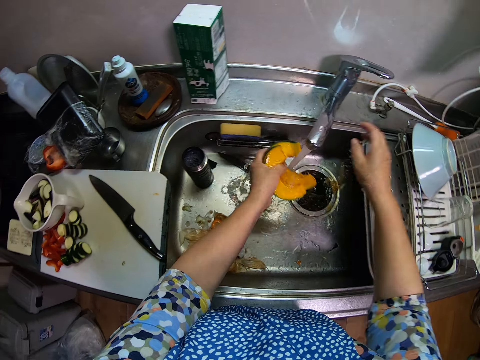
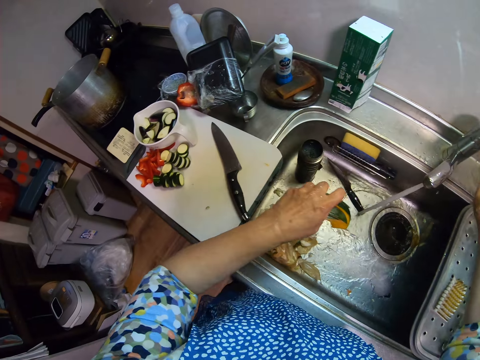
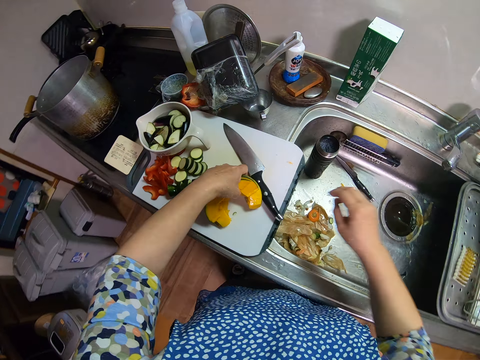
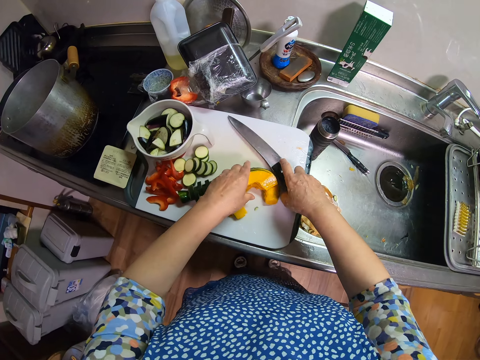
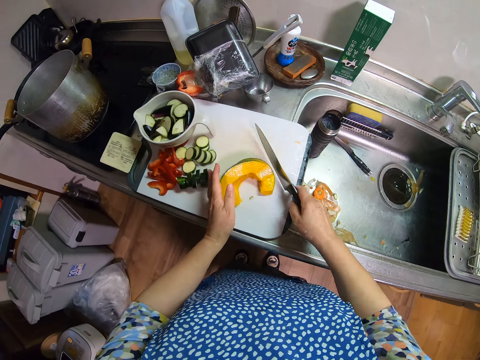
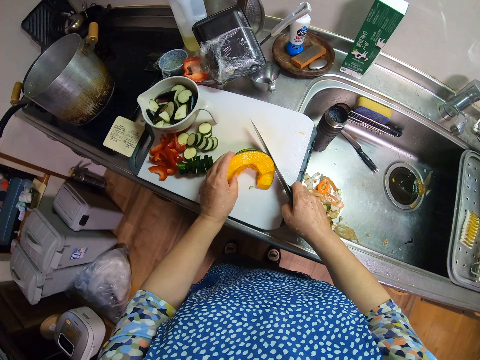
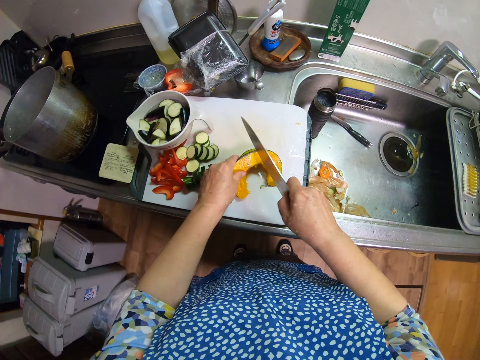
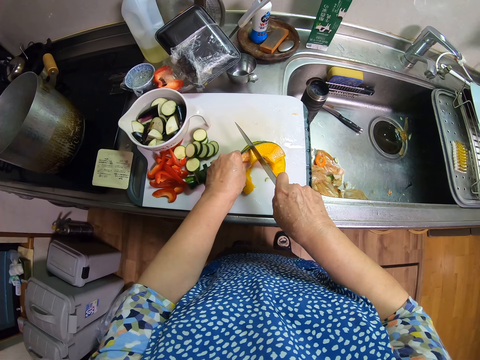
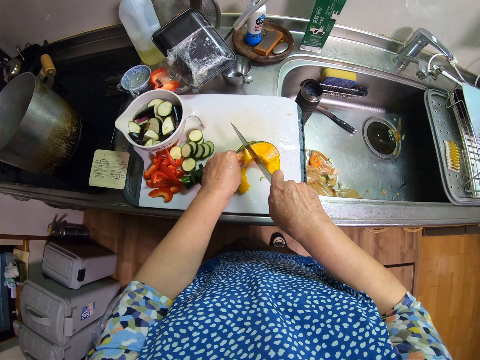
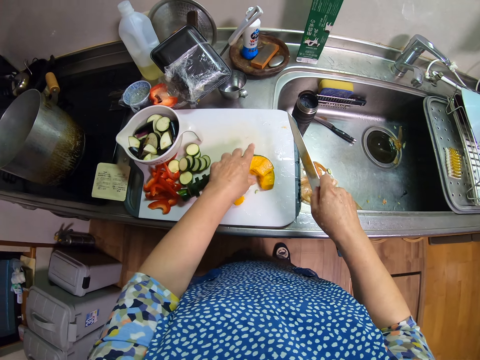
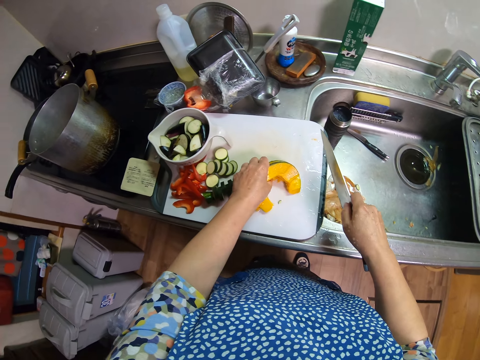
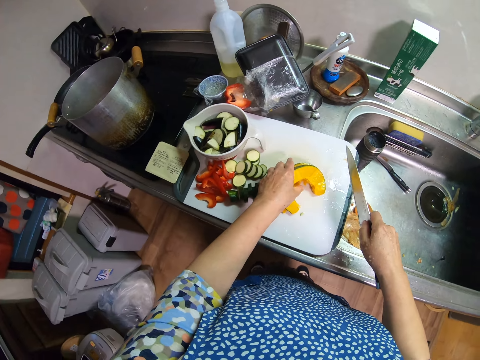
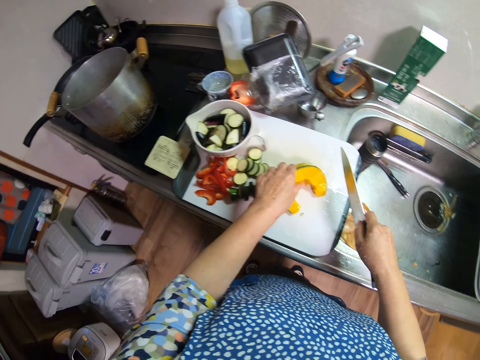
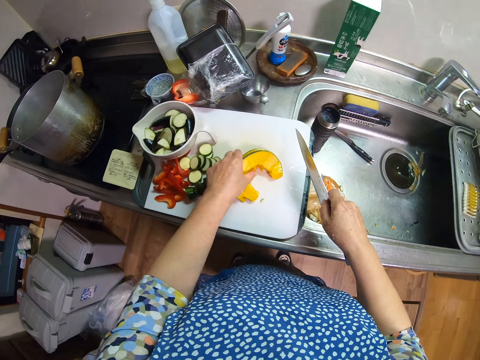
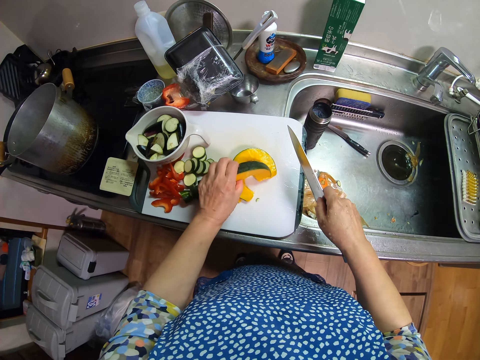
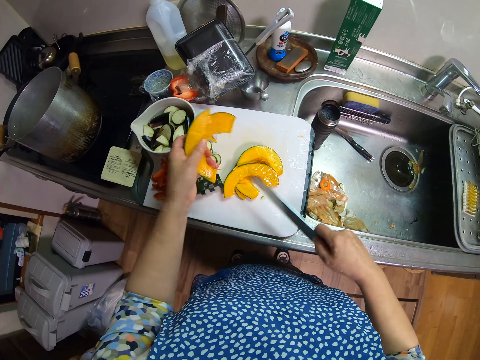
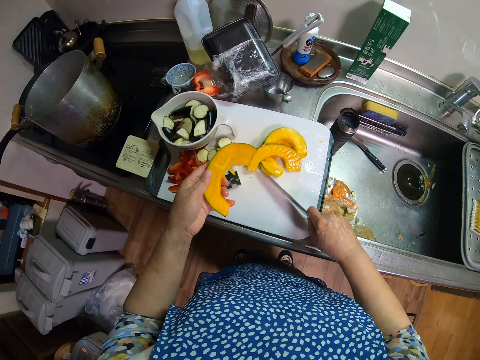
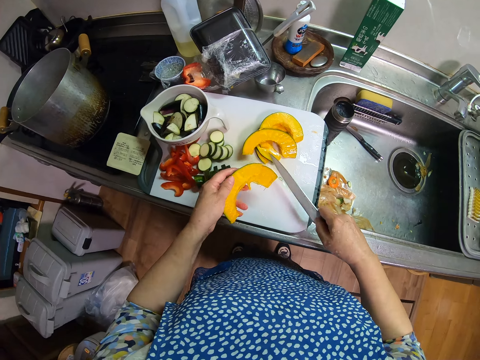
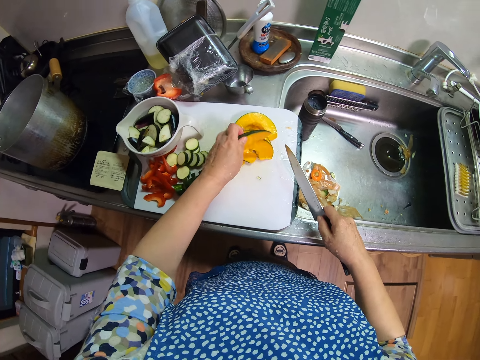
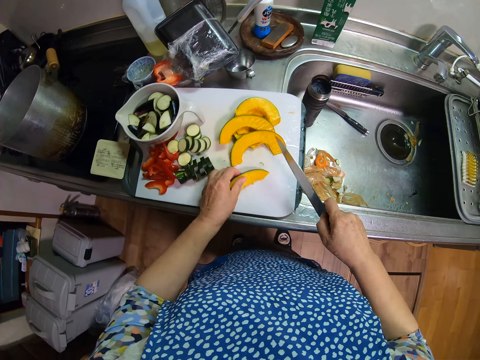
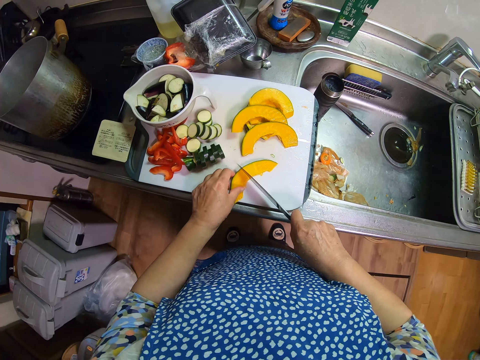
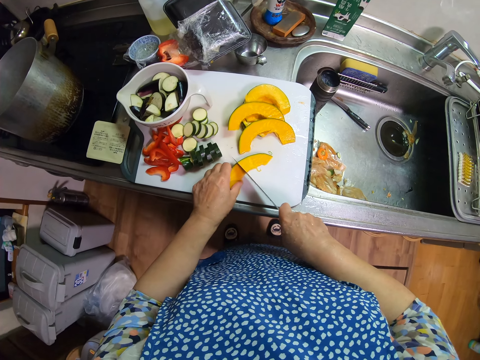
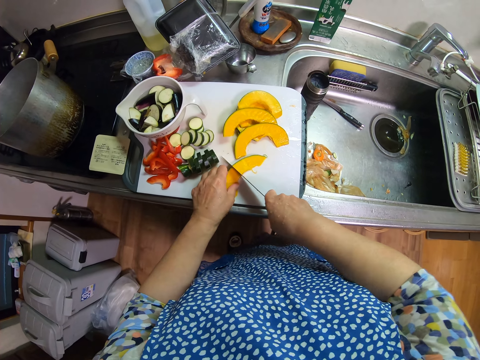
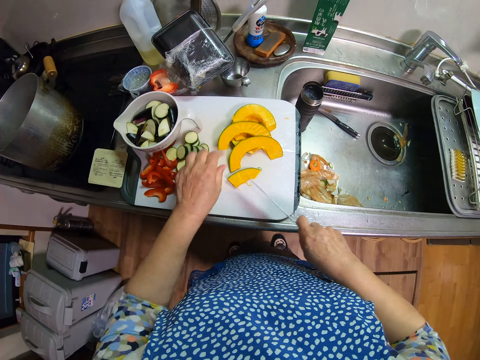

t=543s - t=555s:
The camera wearer turns off the tap. They place the pumpkin or pawpaw on the chopping board. They pick up a knife from the chopping board. They adjust the pawpaw on the cutting board. They place the knife on the pumpkins. They lift the knife from the pumpkin. They pick one pawpaw. They adjust the rest of the pawpaw and drag the other pieces of pumpkin on the chopping board. They exchange the pawpaw. They place a piece of pumpkin on the chopping board. They cut the pieces of pumpkin.

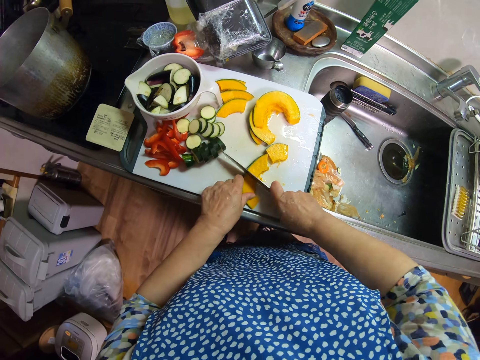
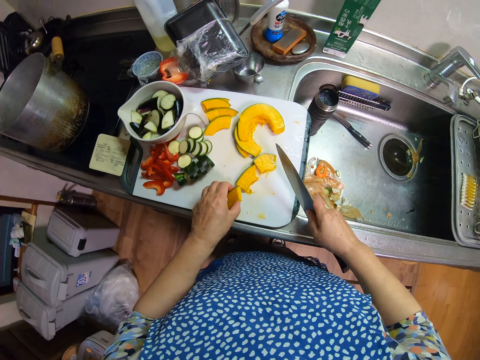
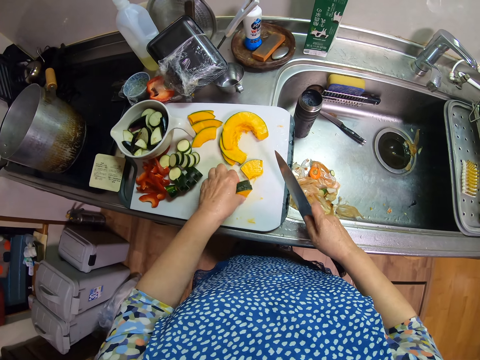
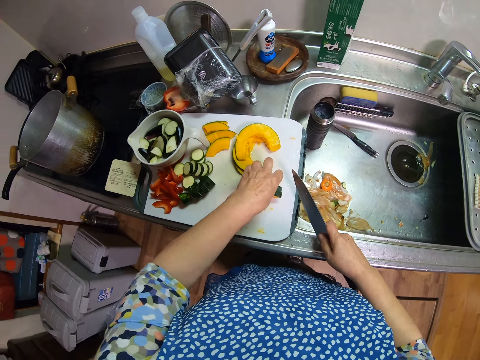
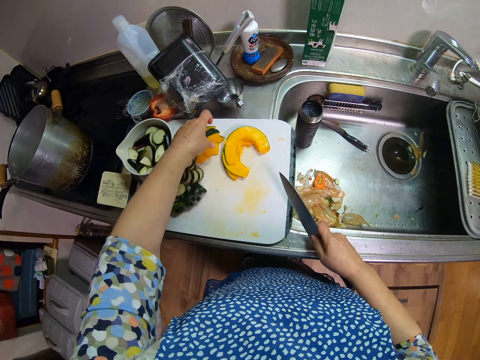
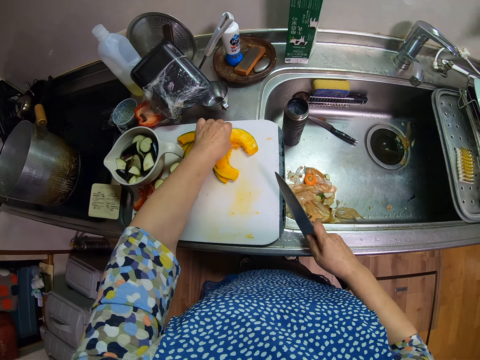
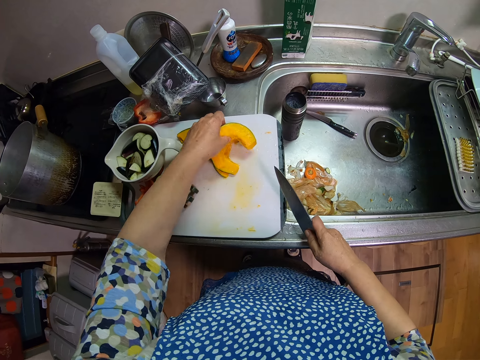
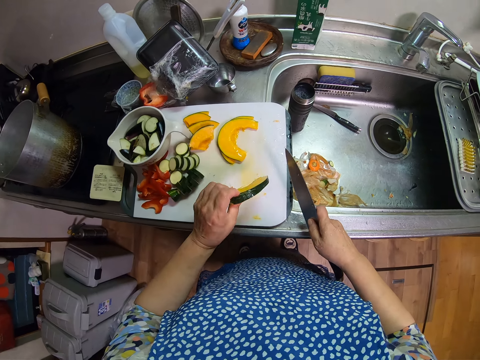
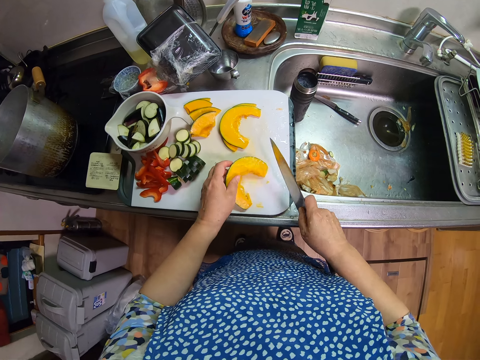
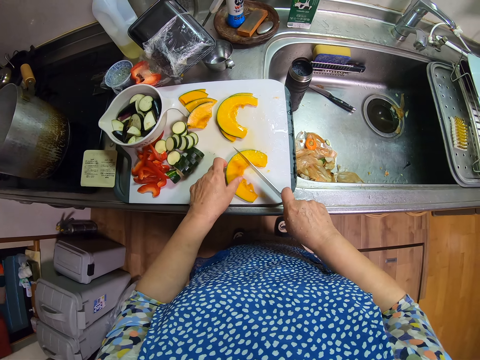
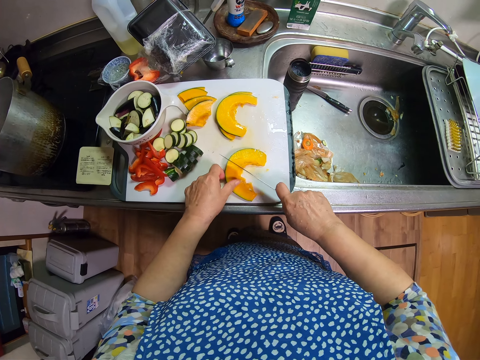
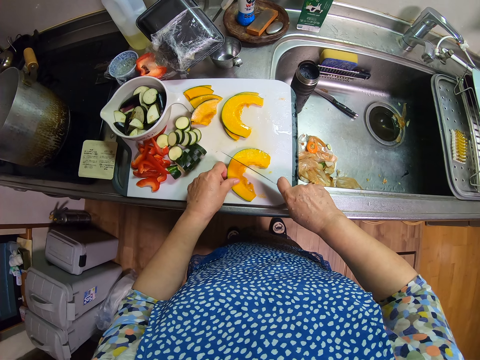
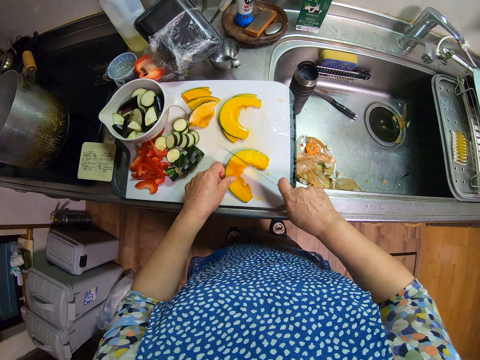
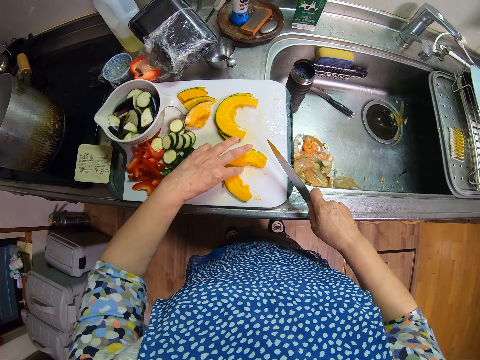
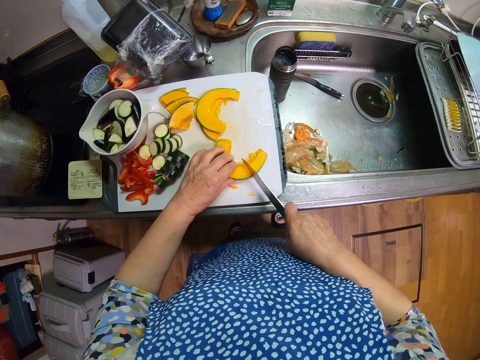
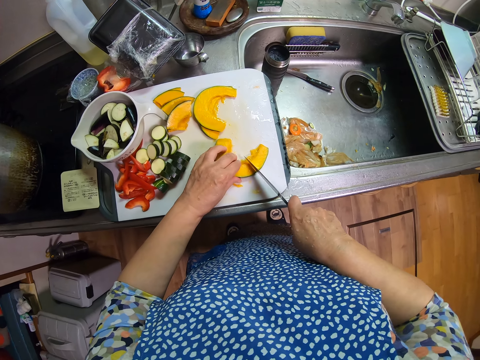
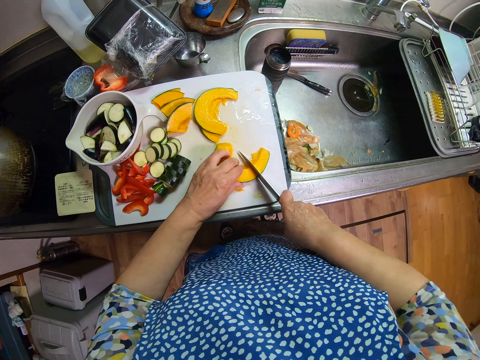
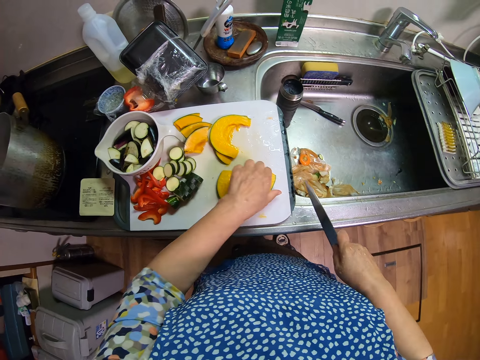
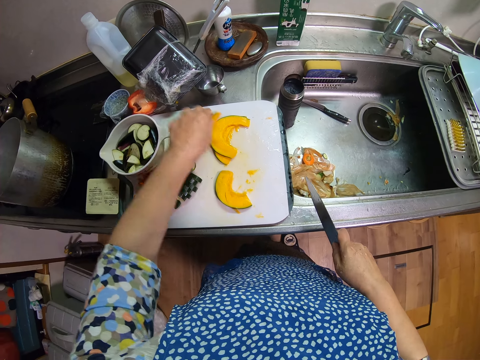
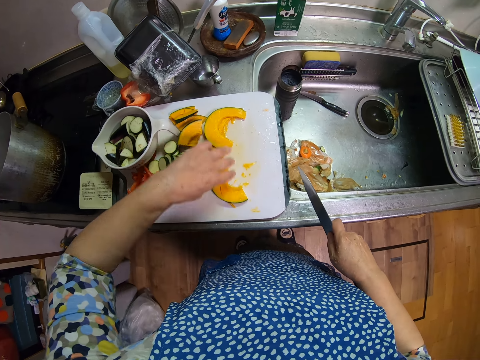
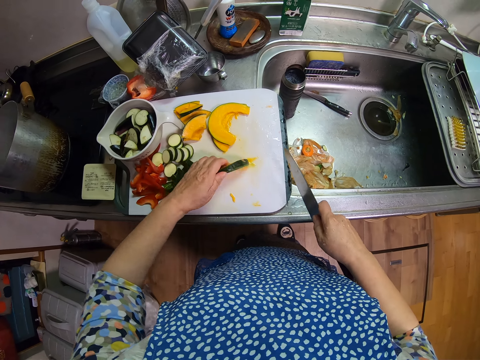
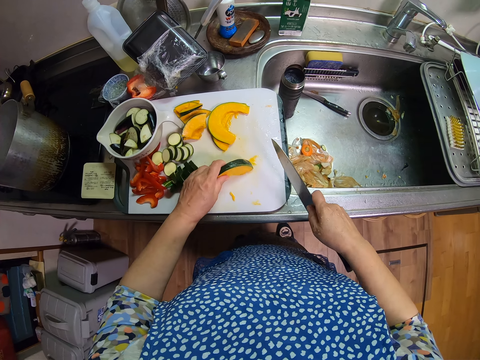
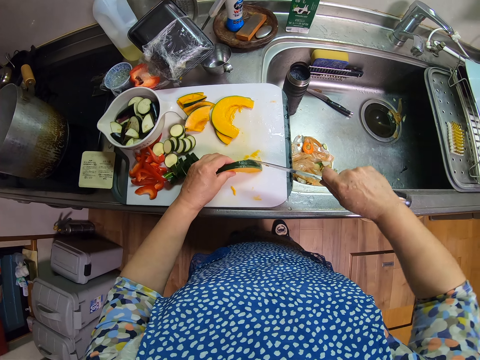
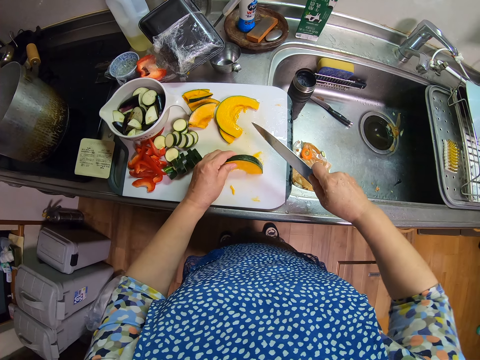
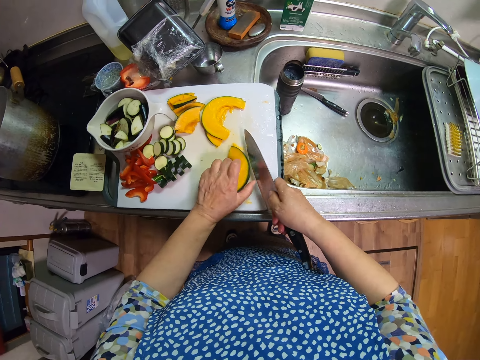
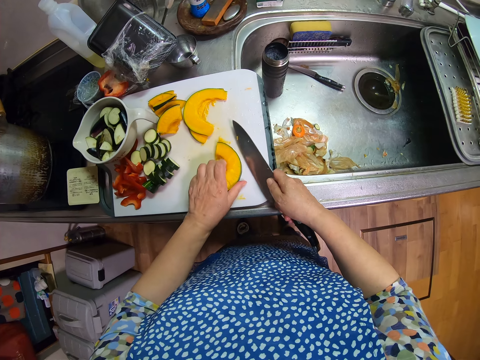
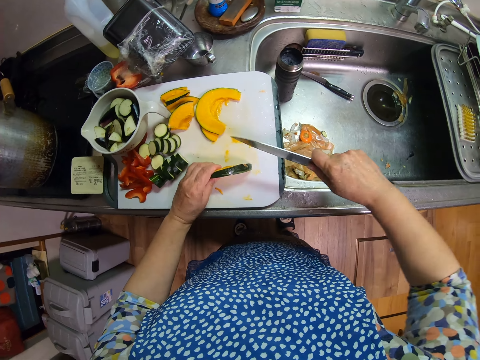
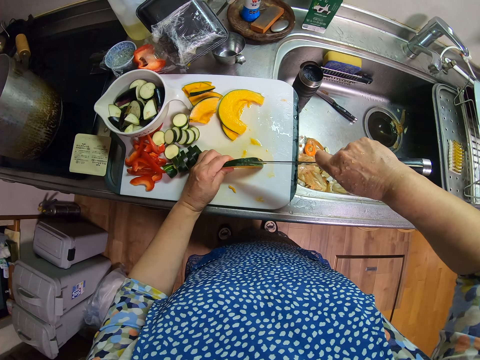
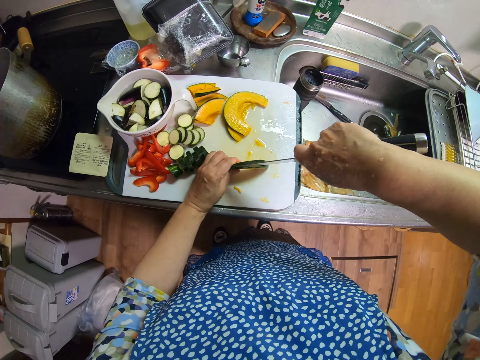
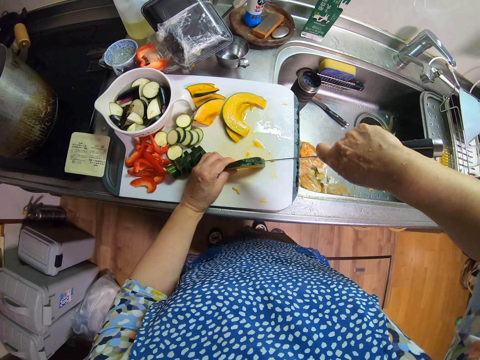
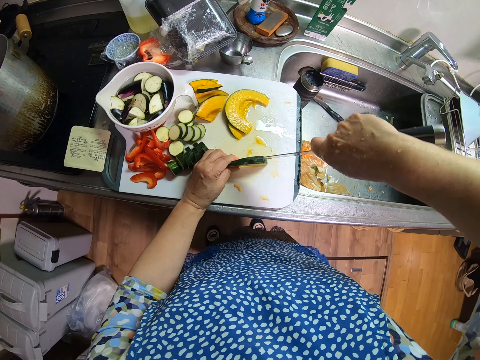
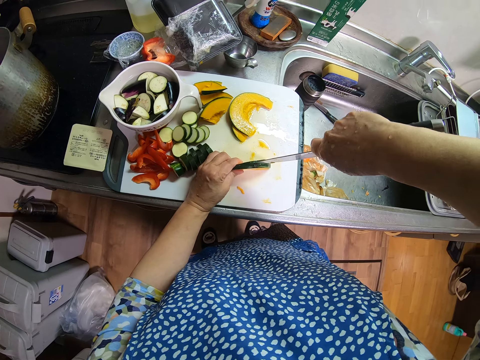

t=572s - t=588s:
The camera wearer picks the cut pawpaw or pumpkin on the chopping board. They drop them on a side of the cutting board. They take another slice of pawpaw from the bunch. They look at a piece of pumpkin. They put the piece of pumpkin on the chopping board. They move a knife over the pumpkin. They turn the piece of pumpkin on the chopping board. They cut the piece of pumpkin on the chopping board with the knife. They pick the cut pawpaw. They drop it with the other cut pawpaw on the cutting board. They turn a piece of pumpkin on the chopping board. They hold the piece of pumpkin on the chopping board. They cut the piece of pumpkin on the chopping board with the knife.
